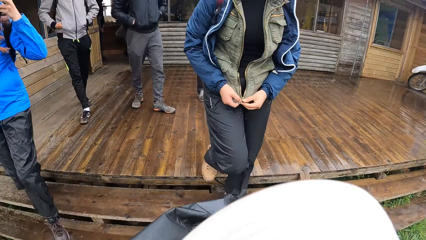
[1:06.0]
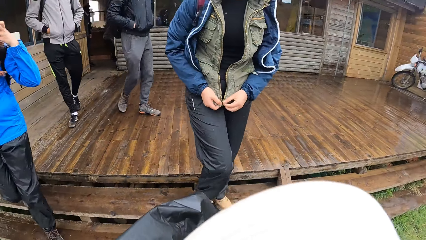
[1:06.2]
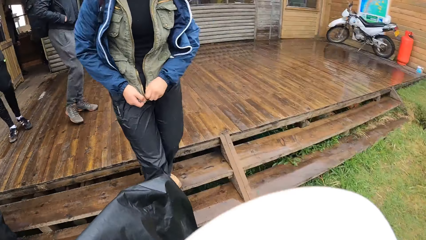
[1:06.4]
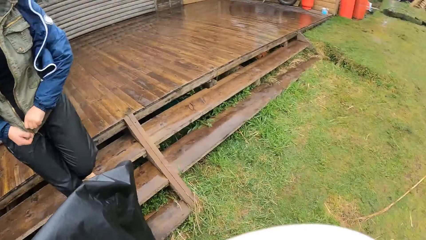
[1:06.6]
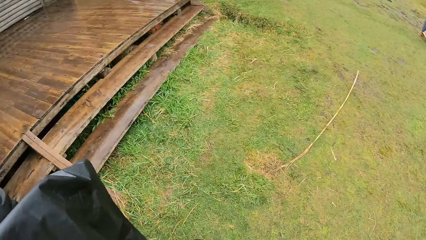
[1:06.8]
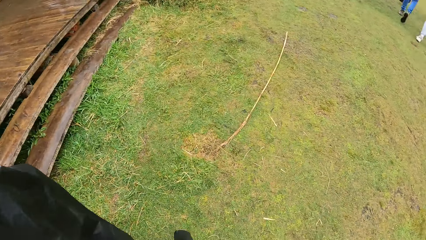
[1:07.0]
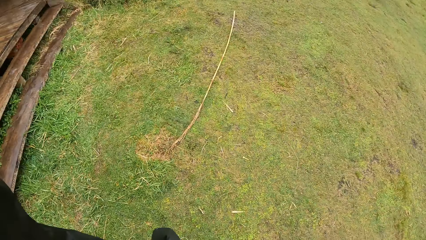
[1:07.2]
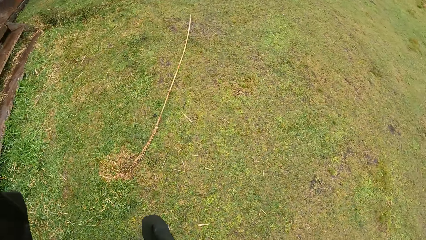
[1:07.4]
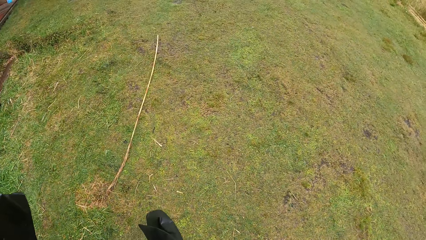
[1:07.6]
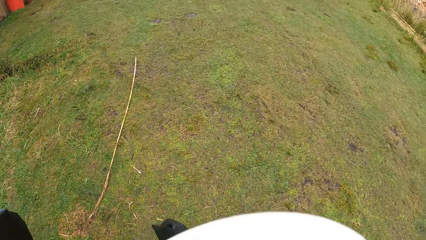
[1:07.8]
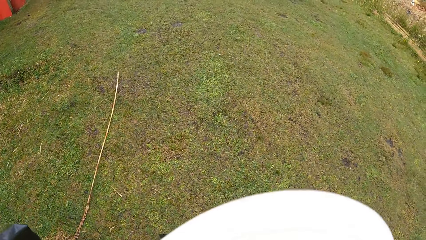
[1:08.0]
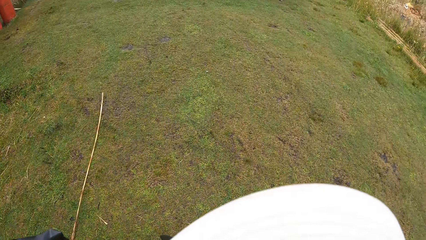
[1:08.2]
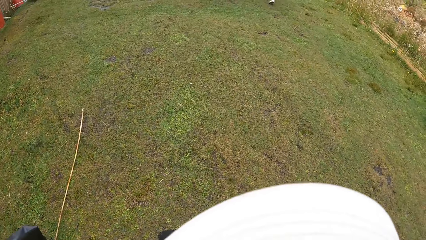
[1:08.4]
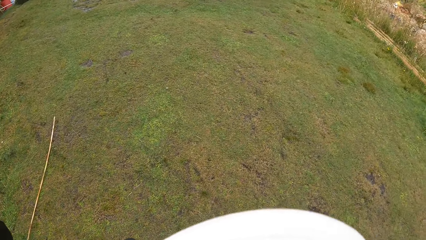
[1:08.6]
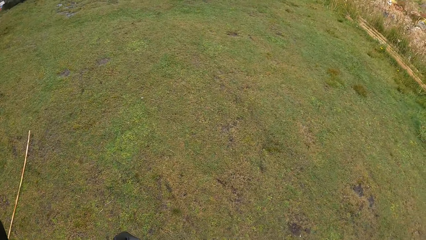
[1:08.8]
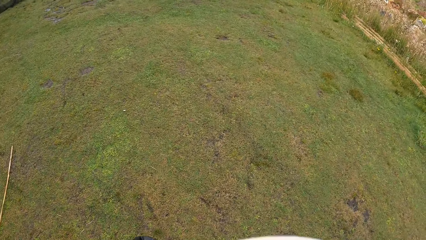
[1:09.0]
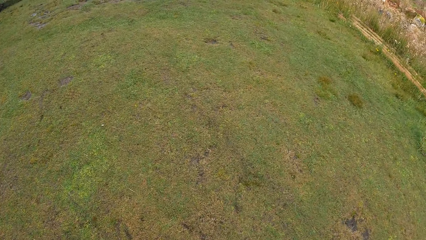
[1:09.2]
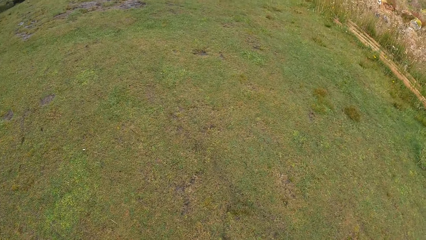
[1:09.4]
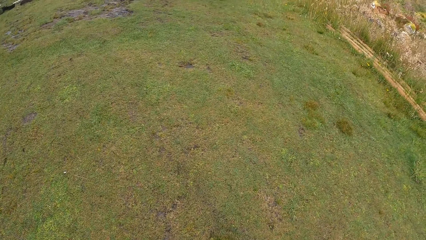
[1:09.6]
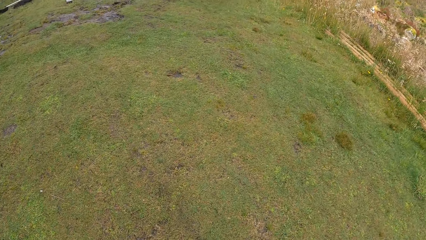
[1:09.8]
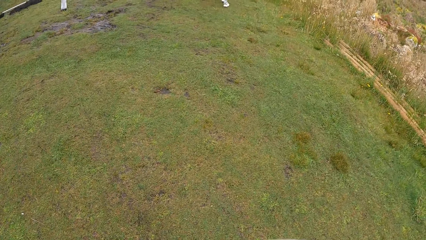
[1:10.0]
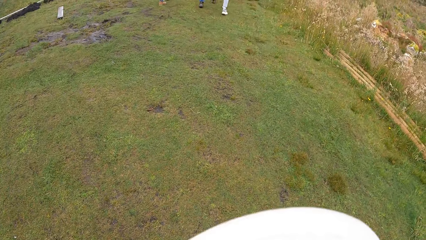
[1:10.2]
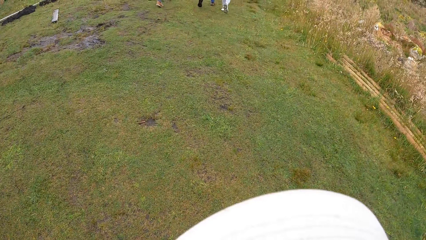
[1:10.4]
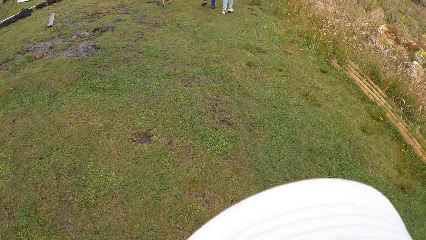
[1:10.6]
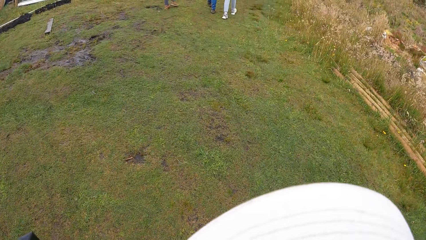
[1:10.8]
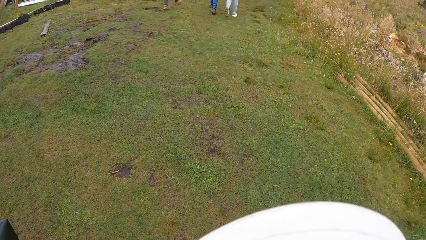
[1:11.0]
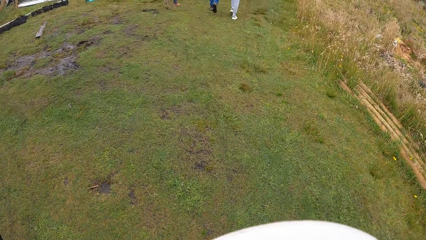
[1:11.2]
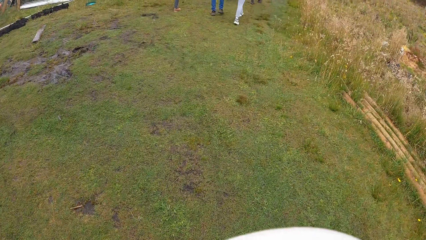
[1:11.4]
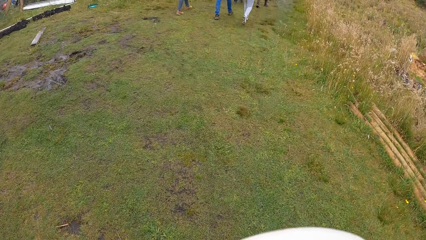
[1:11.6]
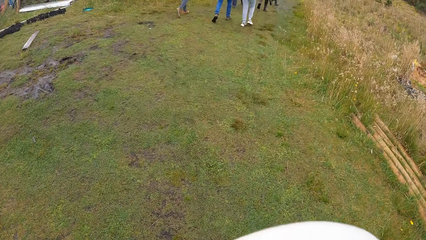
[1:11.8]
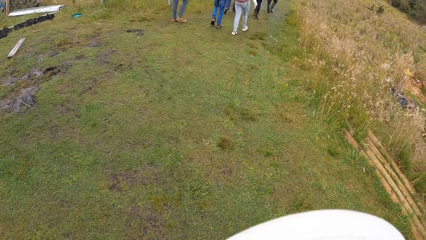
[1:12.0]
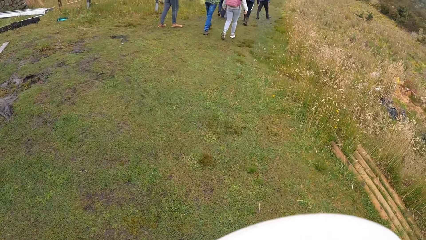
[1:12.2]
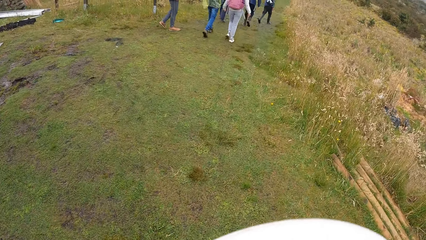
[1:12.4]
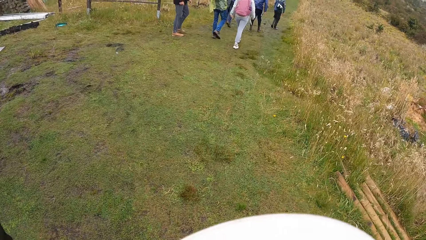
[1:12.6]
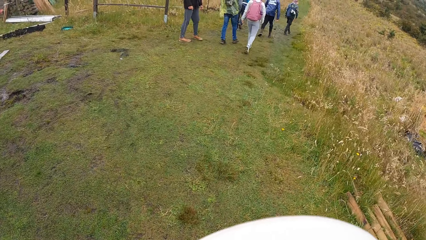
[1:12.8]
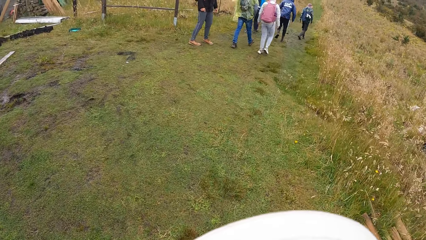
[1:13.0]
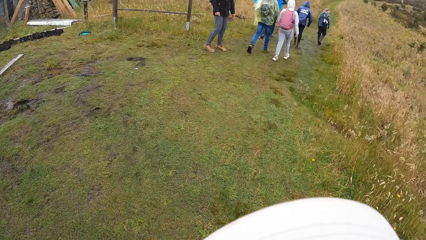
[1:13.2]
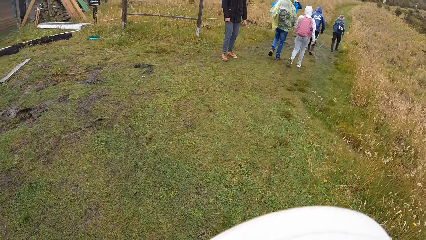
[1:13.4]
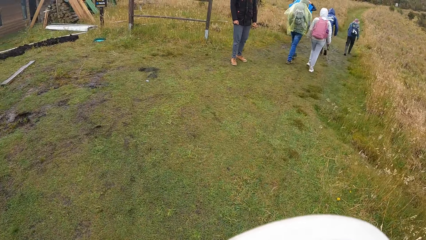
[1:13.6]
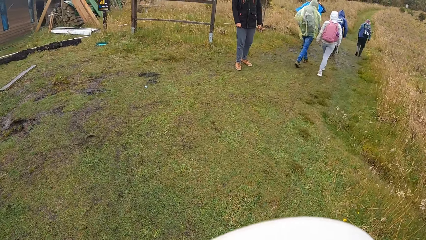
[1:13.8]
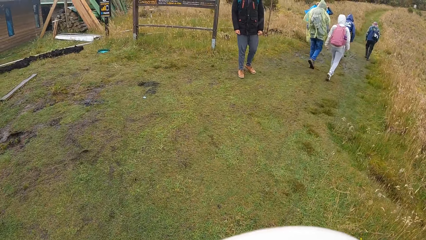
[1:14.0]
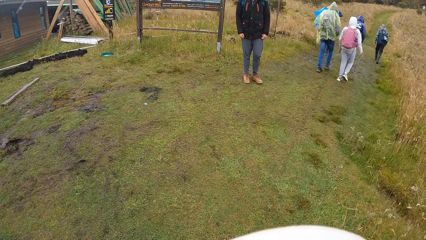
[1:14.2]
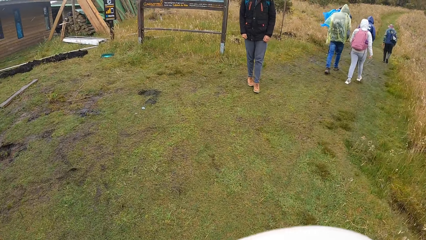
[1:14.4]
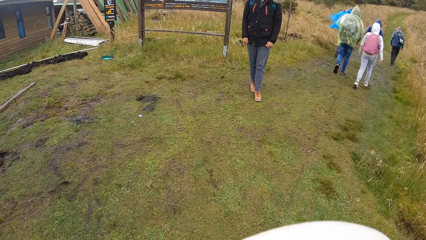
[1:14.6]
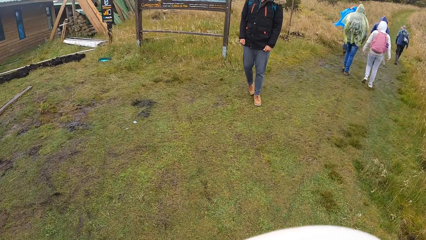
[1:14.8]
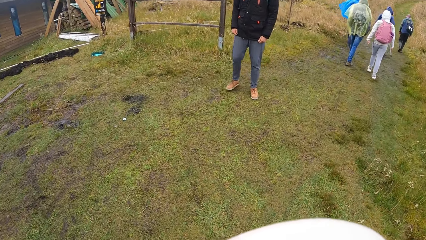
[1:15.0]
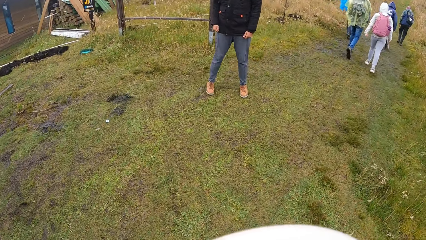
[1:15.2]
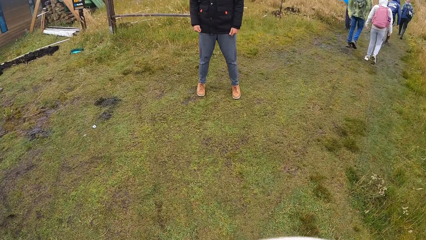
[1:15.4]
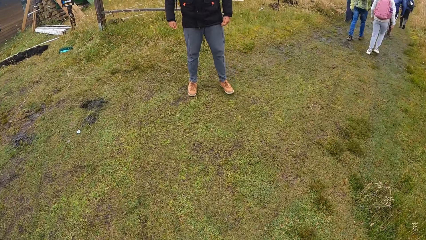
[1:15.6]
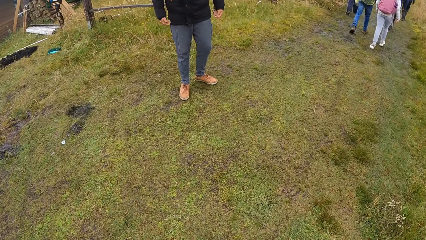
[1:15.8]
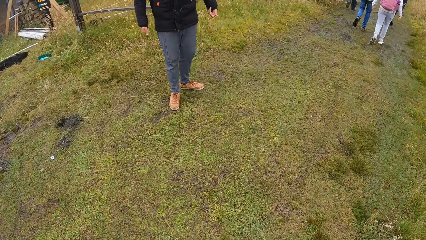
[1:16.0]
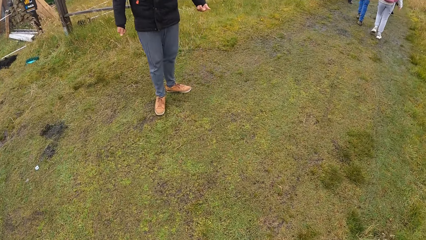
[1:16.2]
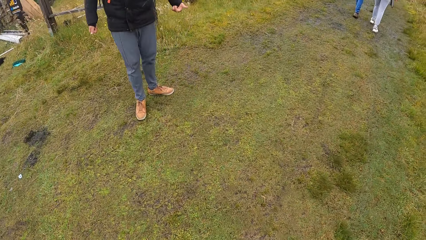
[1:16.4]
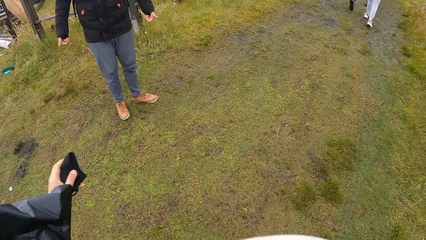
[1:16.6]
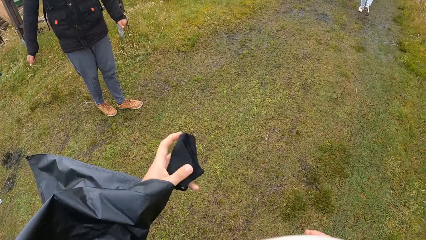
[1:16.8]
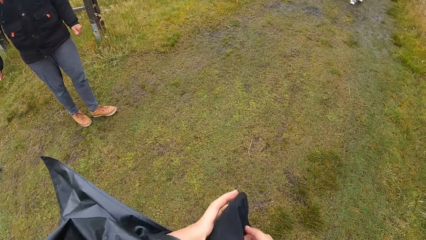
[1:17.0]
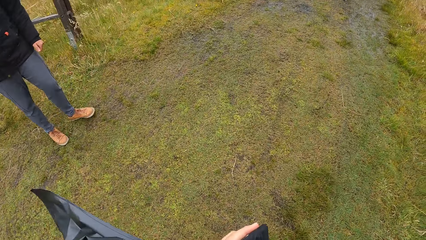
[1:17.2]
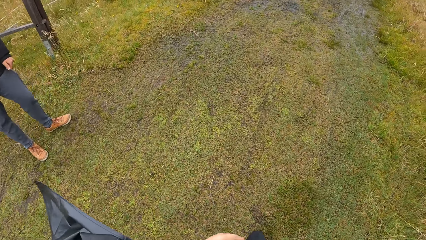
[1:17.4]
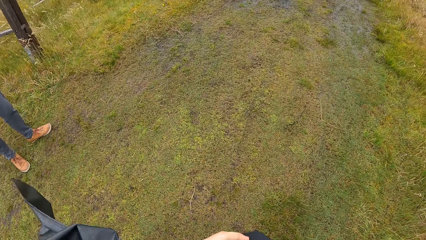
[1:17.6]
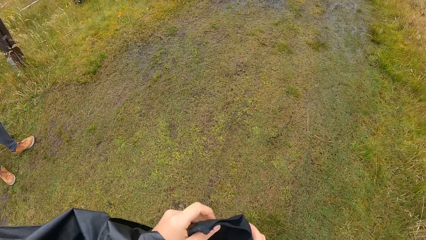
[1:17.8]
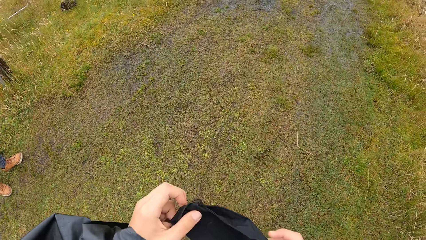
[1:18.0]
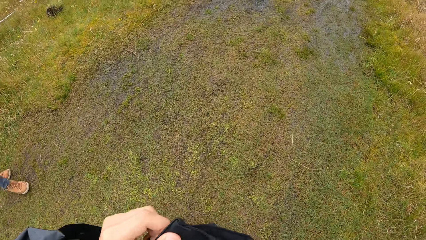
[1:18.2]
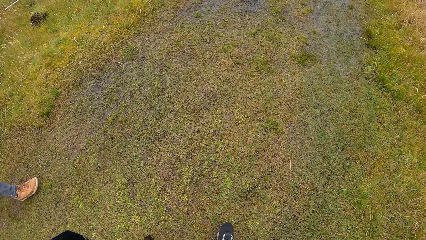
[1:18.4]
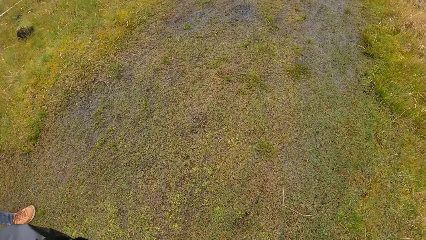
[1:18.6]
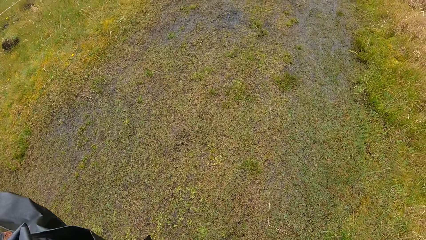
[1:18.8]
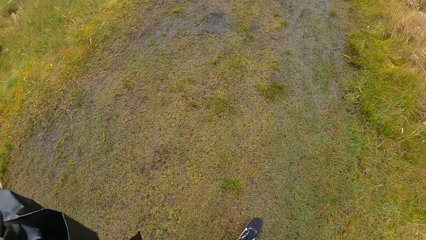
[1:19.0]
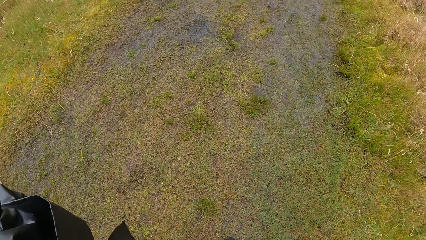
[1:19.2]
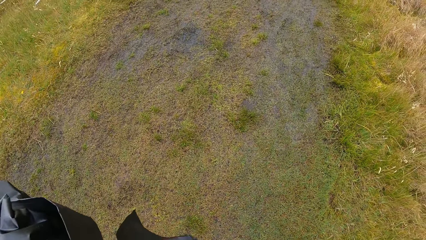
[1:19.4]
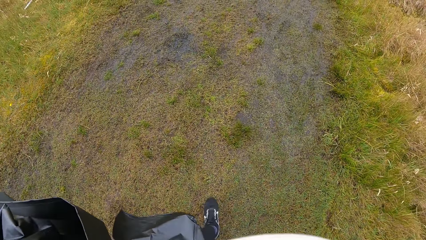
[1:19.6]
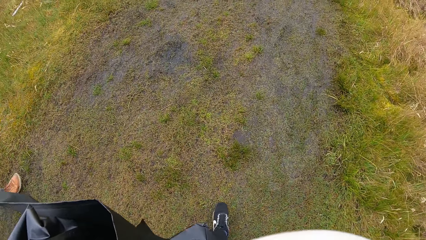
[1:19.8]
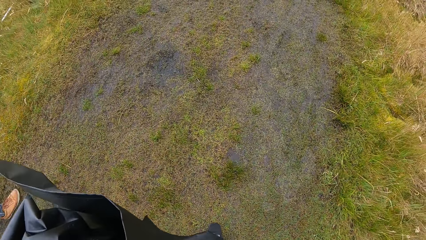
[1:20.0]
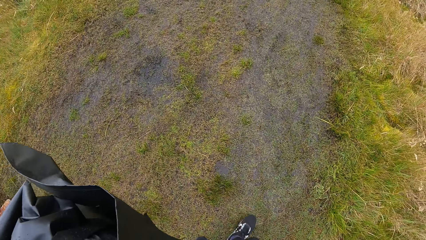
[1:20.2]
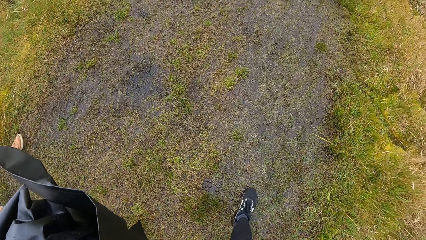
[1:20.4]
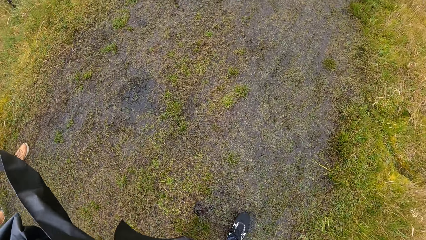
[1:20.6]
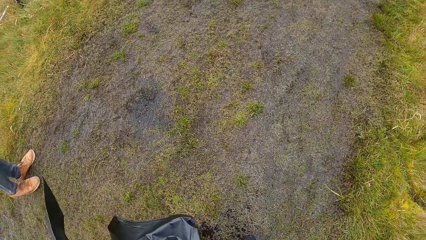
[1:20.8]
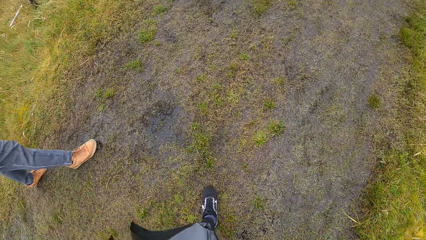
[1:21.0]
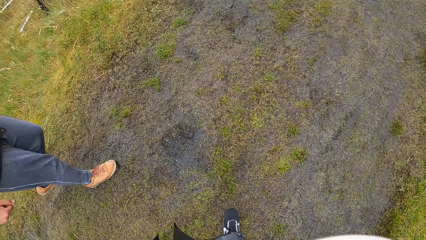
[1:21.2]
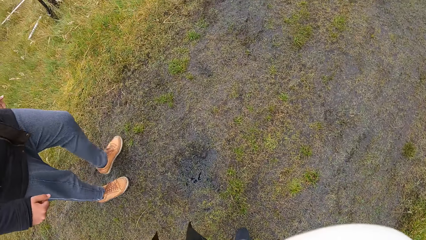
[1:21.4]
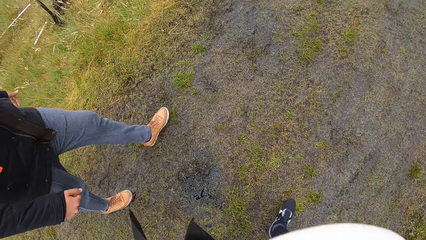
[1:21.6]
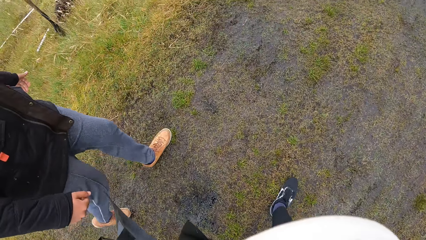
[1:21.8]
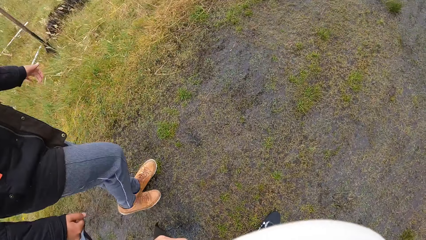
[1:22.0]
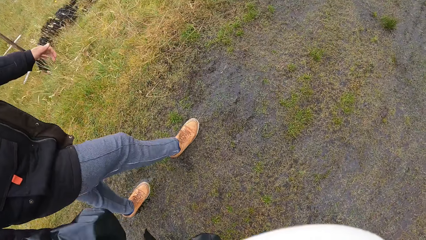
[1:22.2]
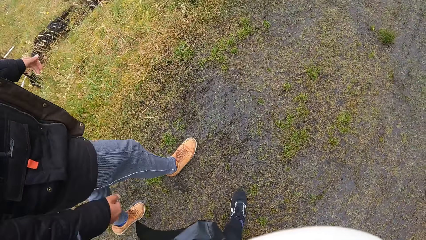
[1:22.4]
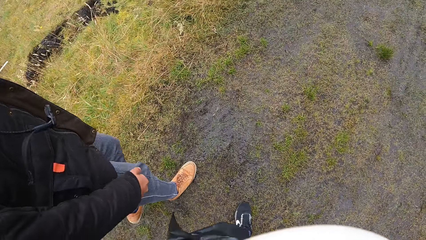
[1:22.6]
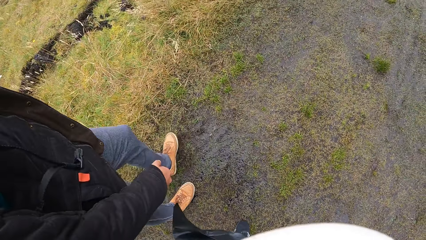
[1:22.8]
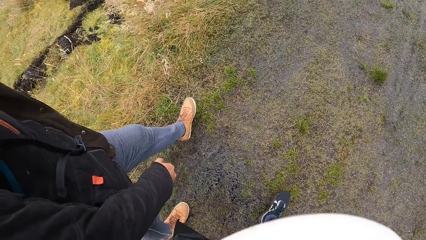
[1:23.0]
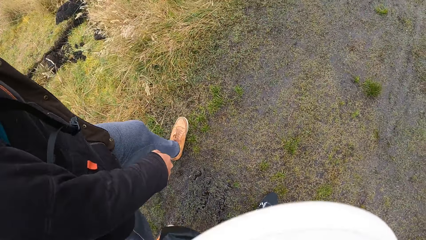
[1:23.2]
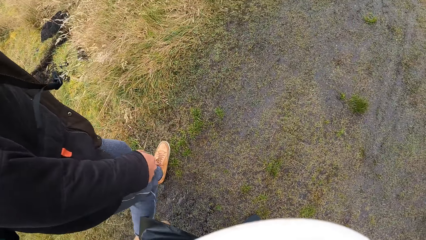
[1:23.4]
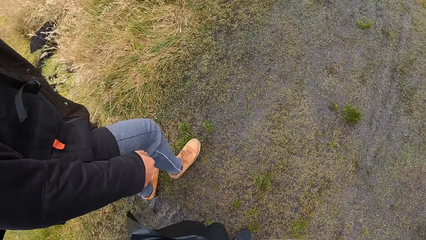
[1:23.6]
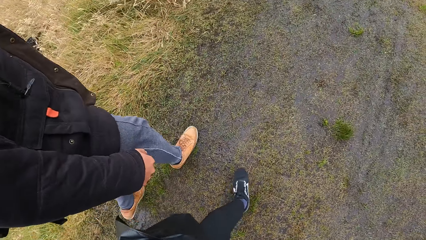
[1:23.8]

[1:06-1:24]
The camera wearer holds a mask.
